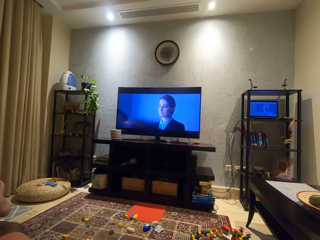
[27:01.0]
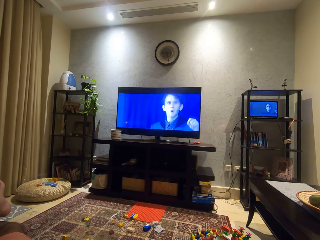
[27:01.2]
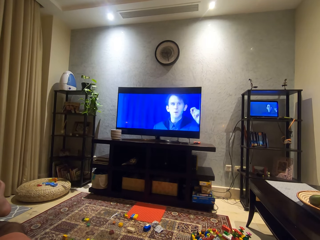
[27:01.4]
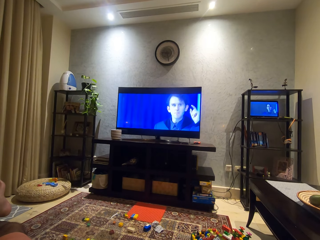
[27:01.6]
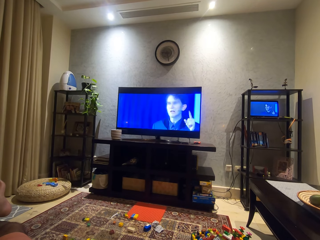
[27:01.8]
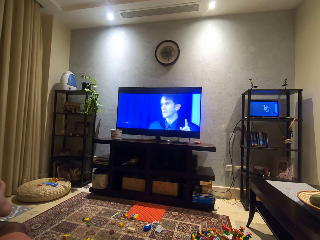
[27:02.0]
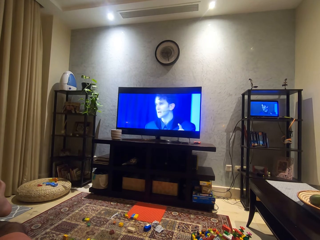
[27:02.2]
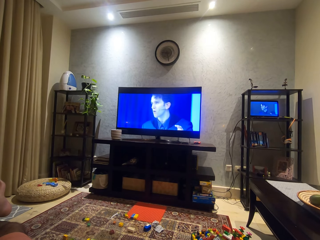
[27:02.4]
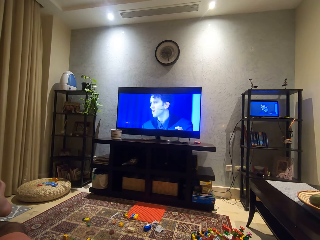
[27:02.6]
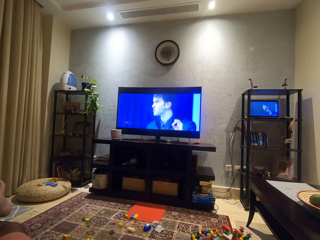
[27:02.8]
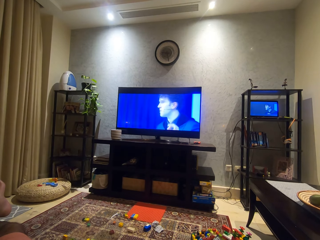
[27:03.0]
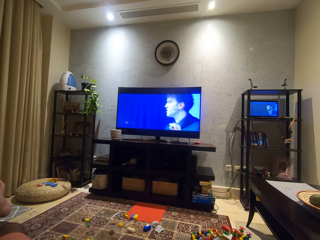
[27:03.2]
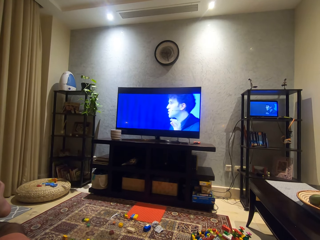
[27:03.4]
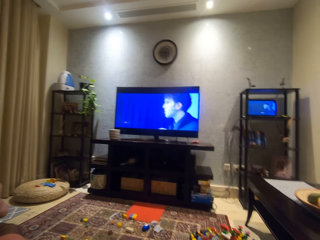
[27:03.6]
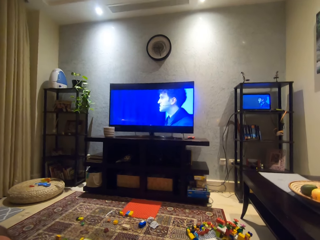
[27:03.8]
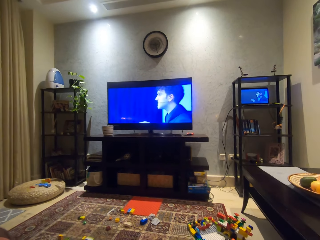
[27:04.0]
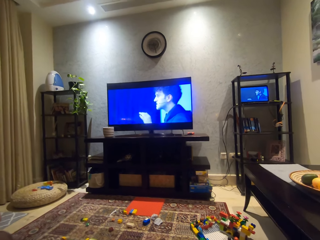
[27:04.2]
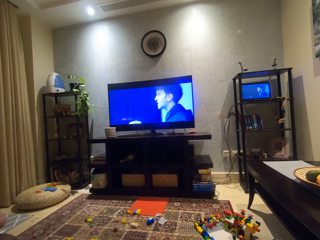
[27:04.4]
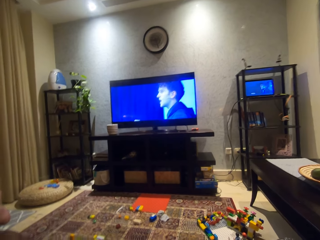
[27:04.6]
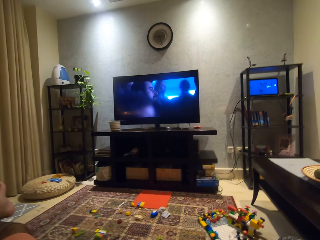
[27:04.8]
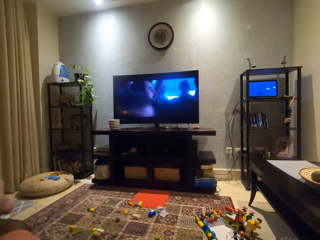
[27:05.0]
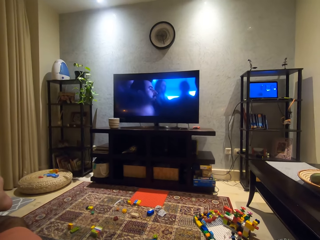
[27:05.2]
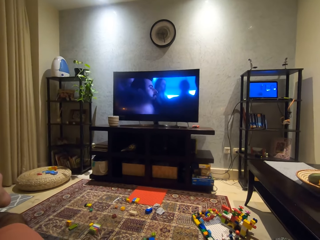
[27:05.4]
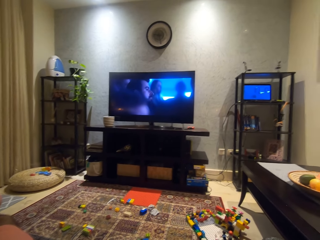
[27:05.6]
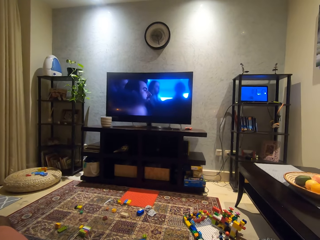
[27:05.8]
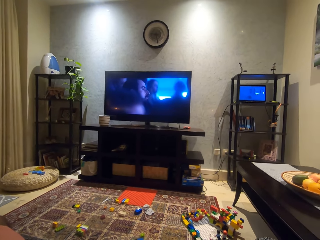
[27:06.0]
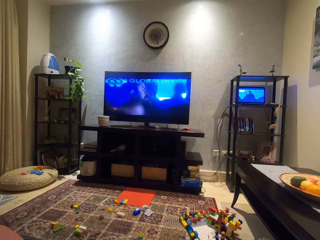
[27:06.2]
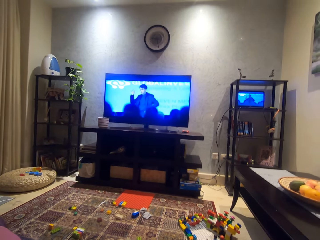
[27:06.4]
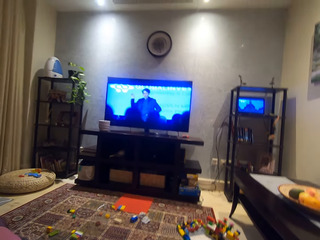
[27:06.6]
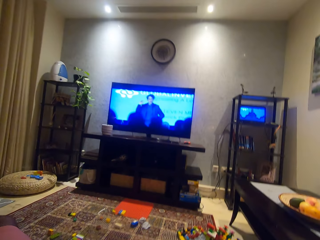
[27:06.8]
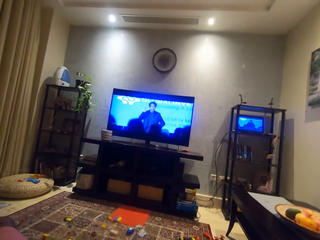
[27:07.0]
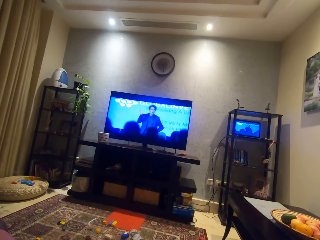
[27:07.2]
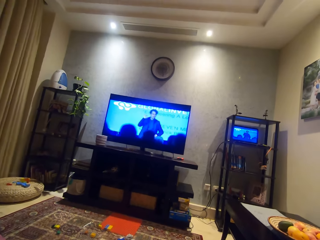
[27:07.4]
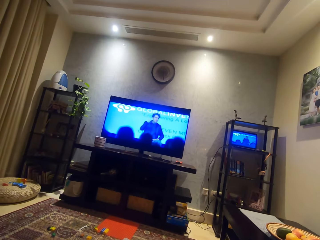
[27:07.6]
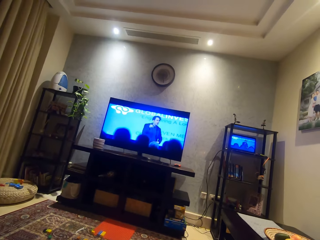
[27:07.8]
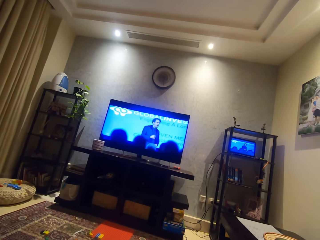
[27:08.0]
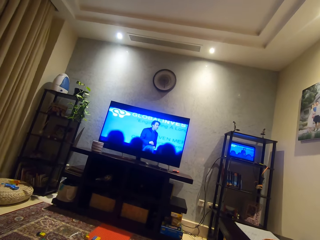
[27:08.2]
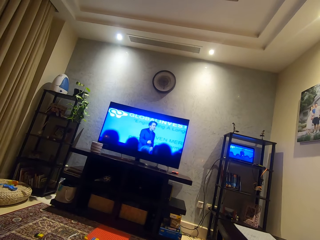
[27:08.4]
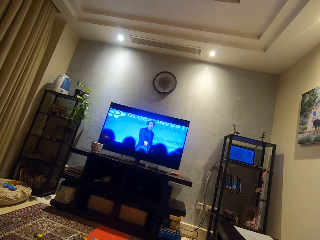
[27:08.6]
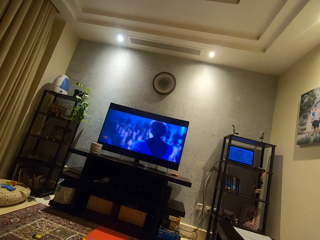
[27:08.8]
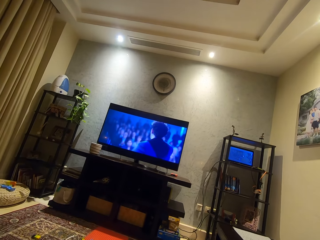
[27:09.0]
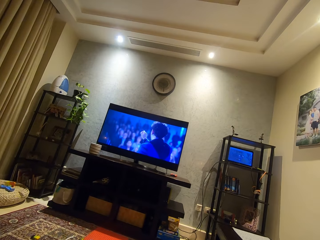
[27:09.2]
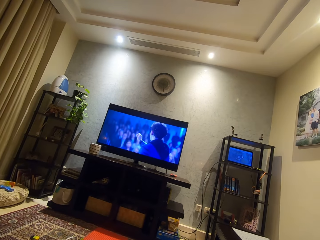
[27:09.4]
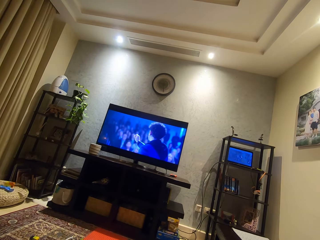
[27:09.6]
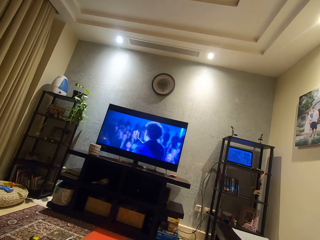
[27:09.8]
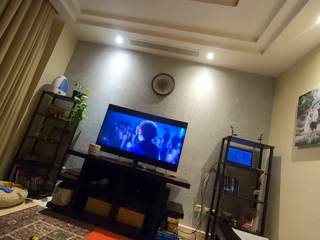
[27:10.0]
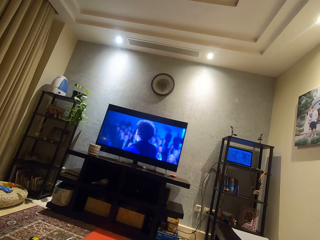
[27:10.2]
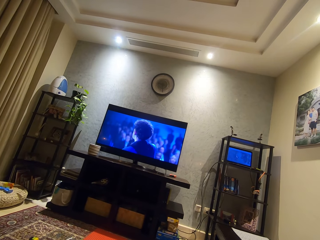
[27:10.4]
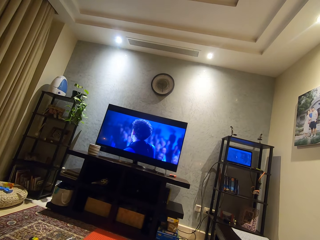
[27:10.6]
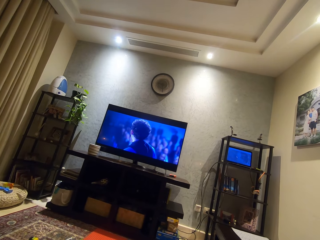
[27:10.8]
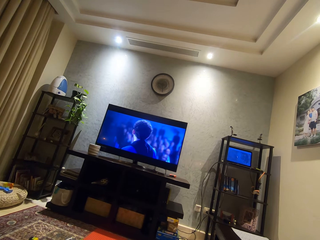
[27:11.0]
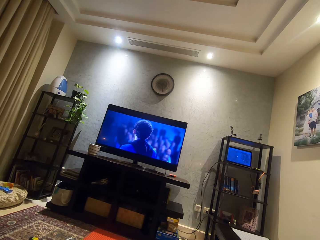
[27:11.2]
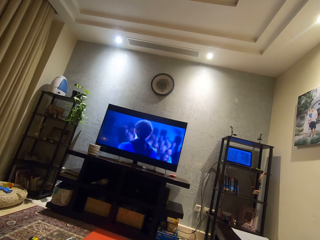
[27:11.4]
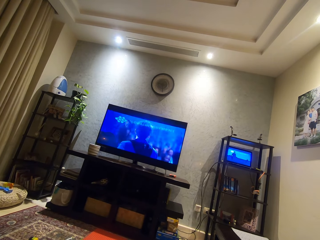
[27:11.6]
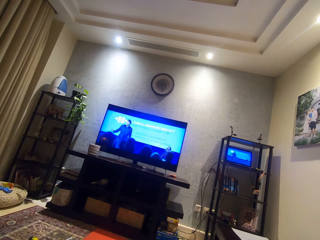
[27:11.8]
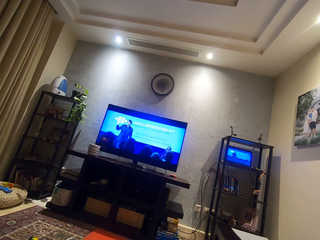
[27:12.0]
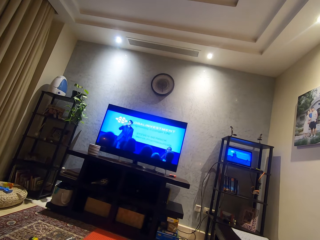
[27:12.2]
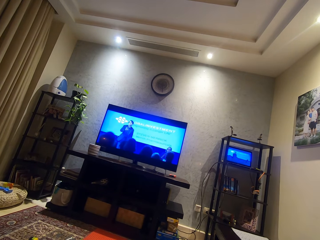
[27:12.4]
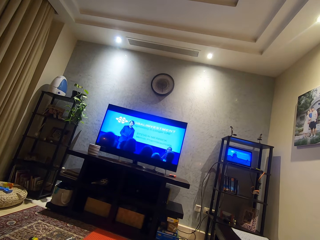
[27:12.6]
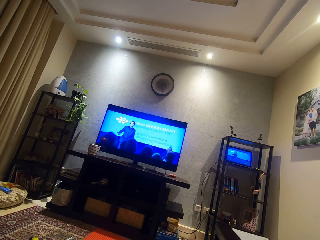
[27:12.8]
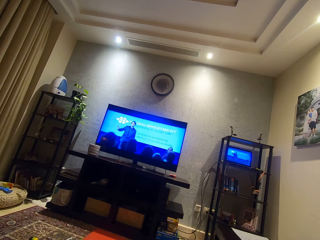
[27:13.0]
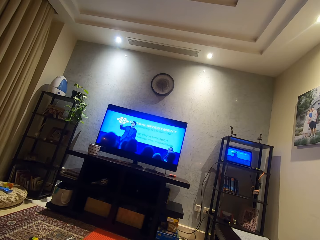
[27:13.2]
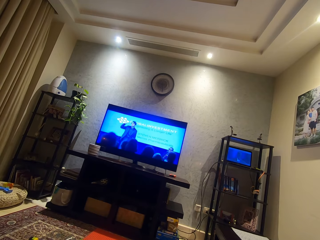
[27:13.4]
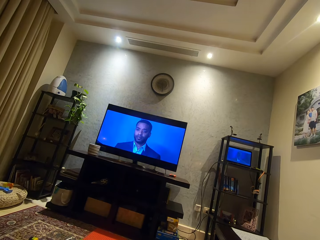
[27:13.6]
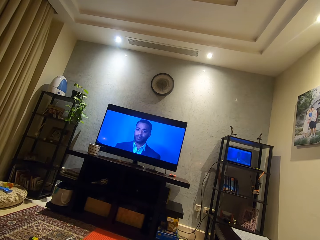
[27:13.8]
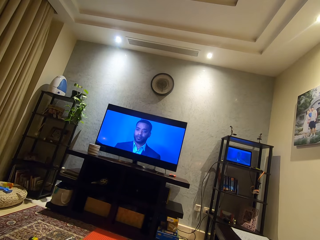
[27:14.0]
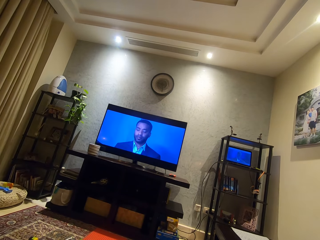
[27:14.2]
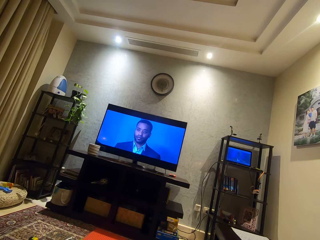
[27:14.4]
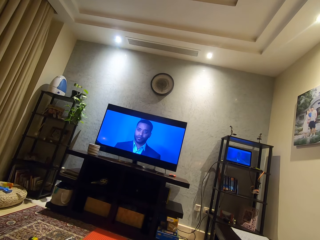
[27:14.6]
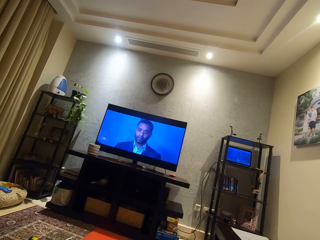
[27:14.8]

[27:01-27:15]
The camera wearer moves his head. He adjusts his camera. He watches a movie on the television.

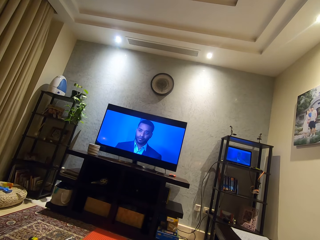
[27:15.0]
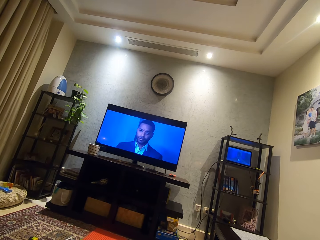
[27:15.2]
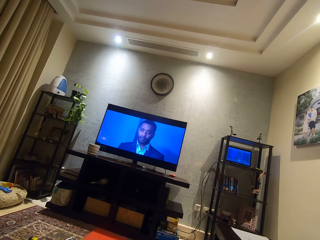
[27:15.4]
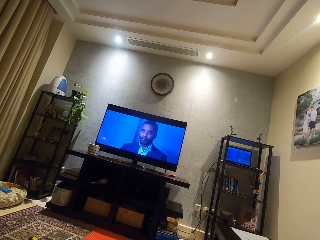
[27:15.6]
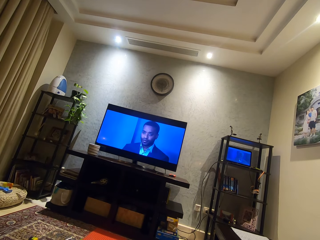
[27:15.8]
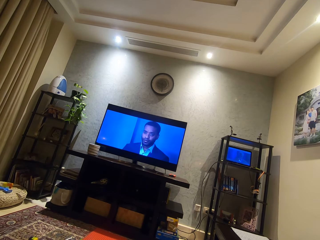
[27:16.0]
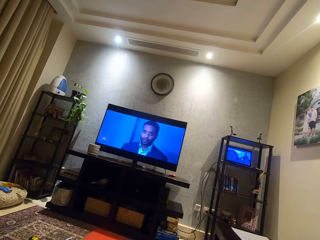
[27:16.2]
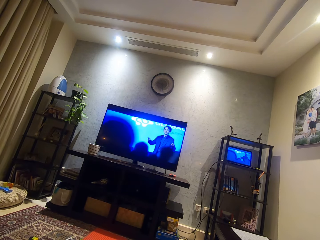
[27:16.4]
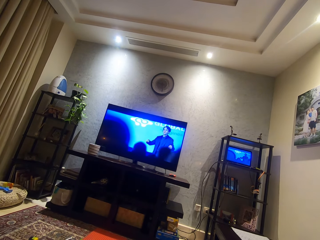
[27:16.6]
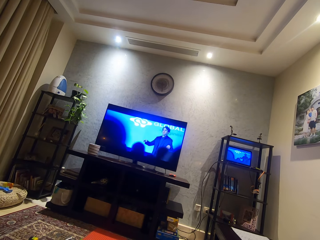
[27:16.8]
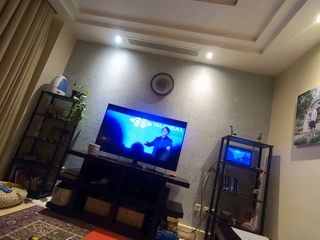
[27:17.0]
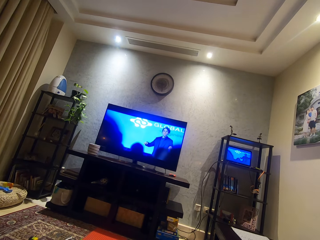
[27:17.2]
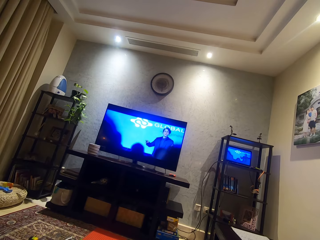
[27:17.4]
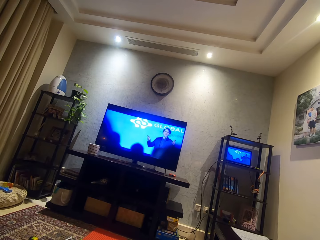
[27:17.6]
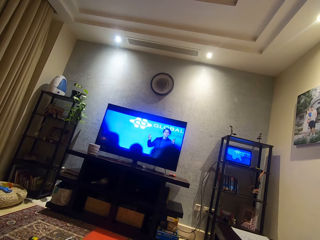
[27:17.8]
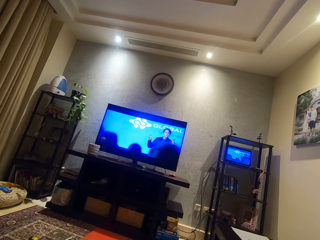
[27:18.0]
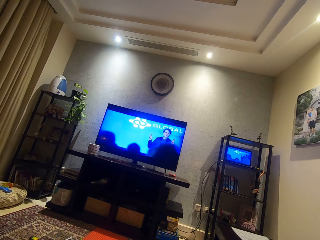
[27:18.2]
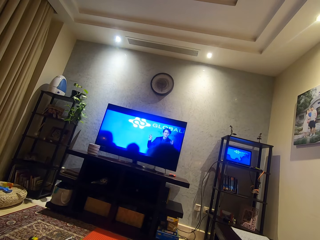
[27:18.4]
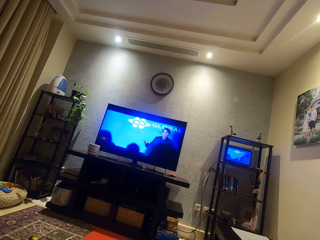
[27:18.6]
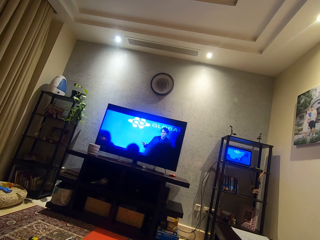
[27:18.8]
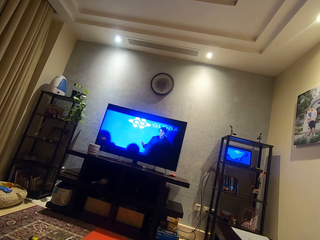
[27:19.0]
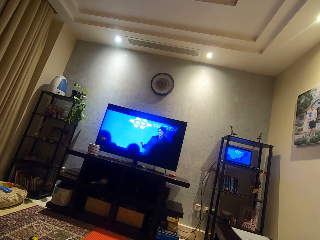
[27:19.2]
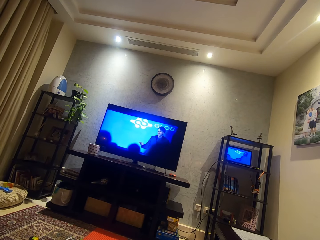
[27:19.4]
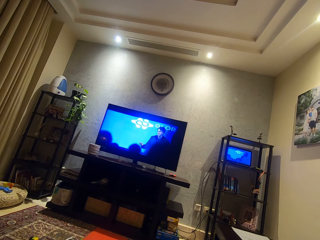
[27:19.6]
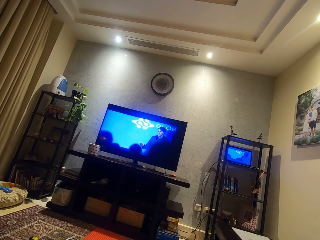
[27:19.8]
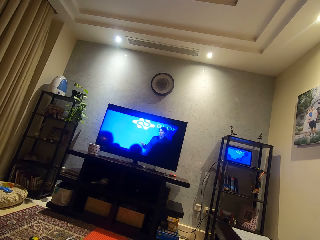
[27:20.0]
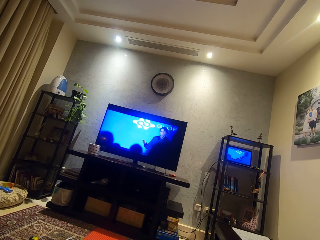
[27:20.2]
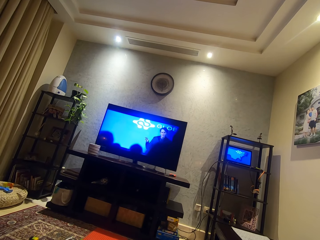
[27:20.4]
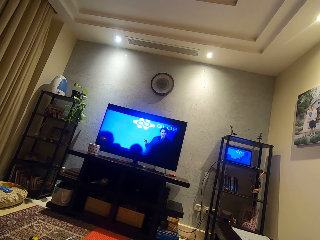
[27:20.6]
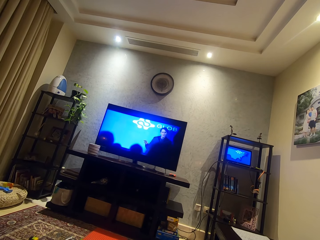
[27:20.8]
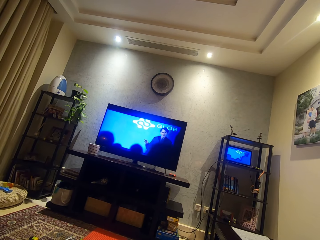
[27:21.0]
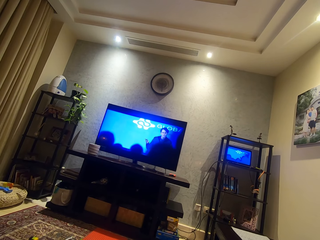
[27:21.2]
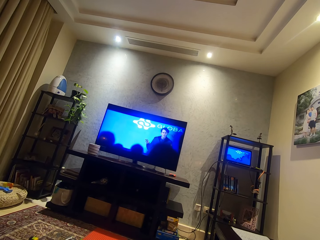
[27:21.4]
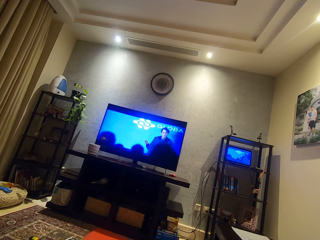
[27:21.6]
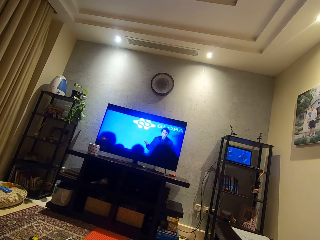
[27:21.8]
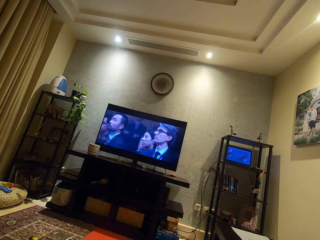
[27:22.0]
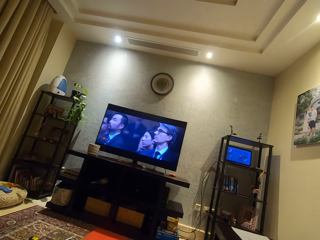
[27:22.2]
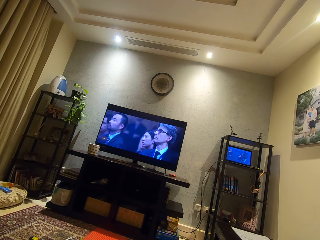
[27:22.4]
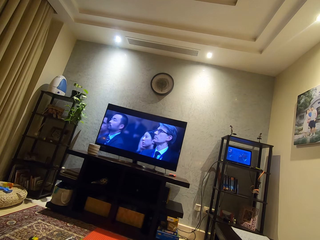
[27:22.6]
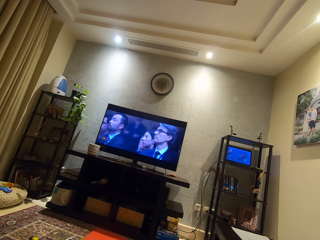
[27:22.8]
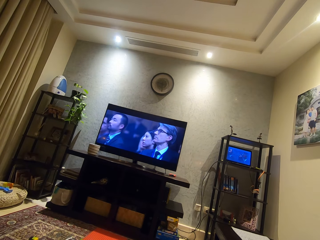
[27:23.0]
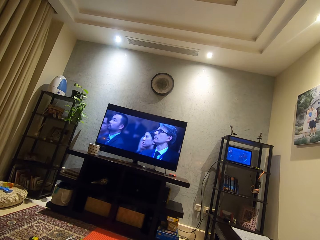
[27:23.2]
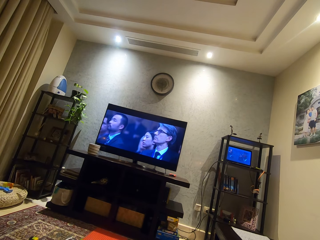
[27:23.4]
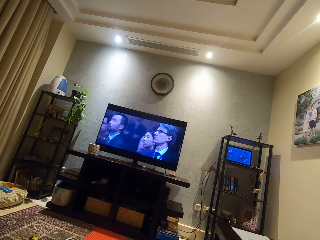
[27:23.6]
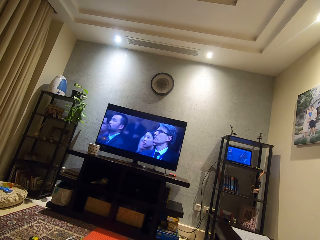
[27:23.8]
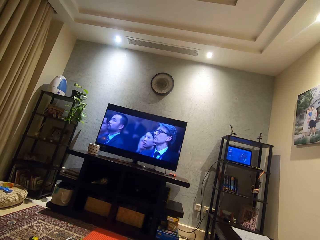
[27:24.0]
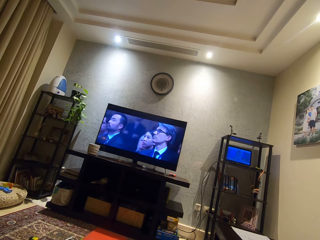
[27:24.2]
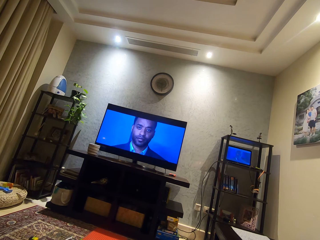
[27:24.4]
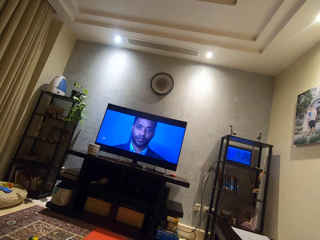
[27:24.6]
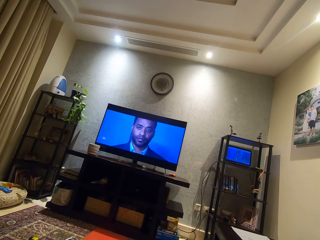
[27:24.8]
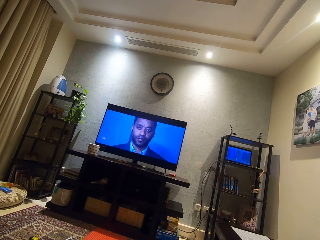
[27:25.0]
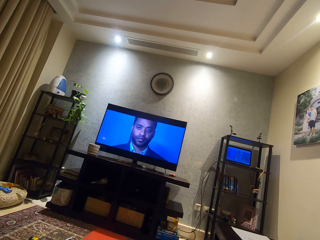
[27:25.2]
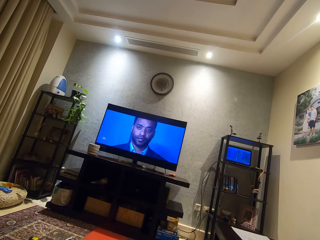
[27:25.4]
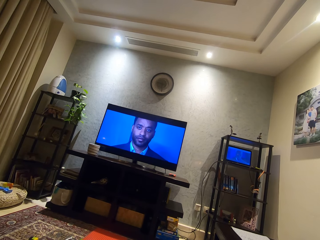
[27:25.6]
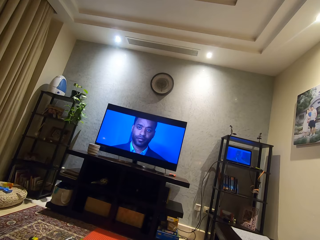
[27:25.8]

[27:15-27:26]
The camera wearer looks around a room.
